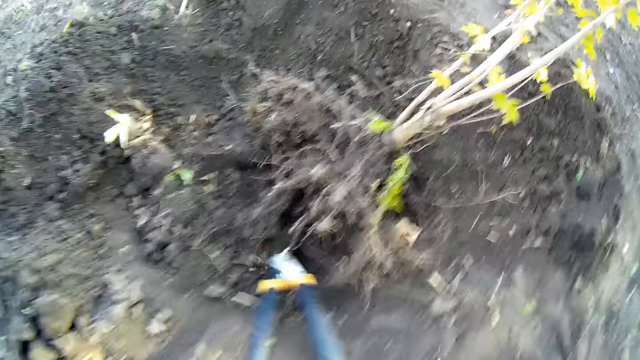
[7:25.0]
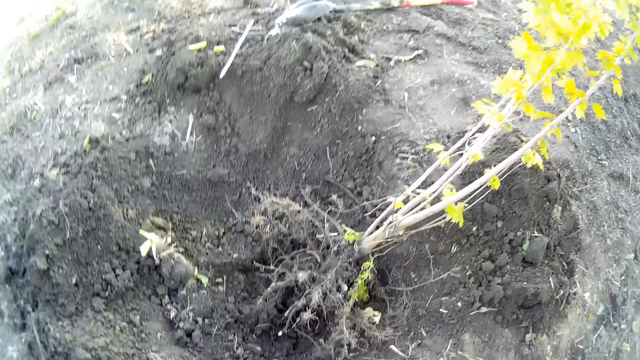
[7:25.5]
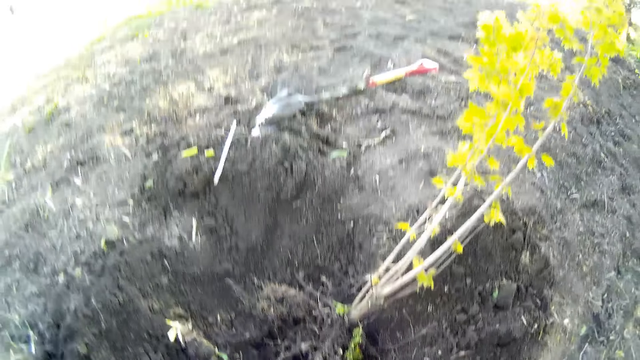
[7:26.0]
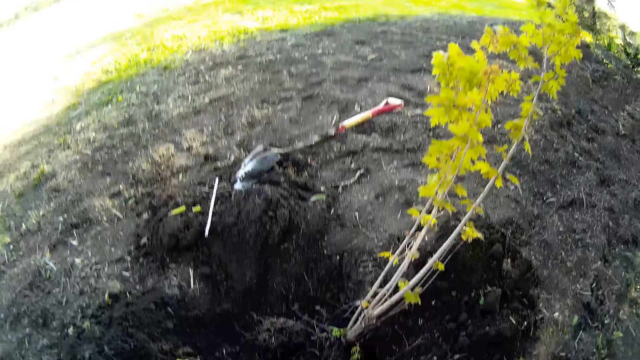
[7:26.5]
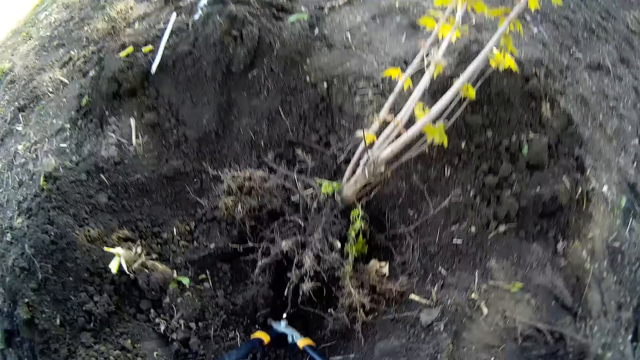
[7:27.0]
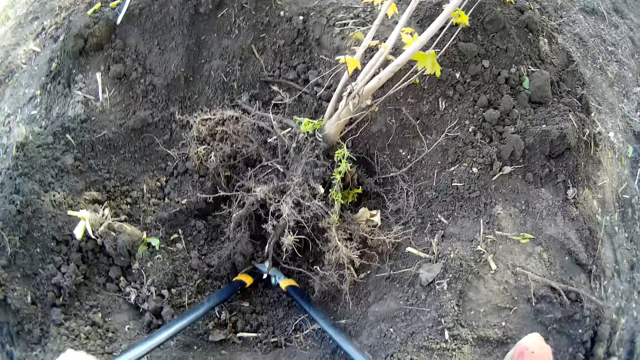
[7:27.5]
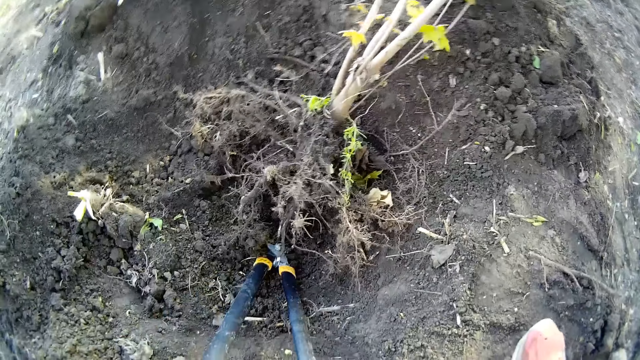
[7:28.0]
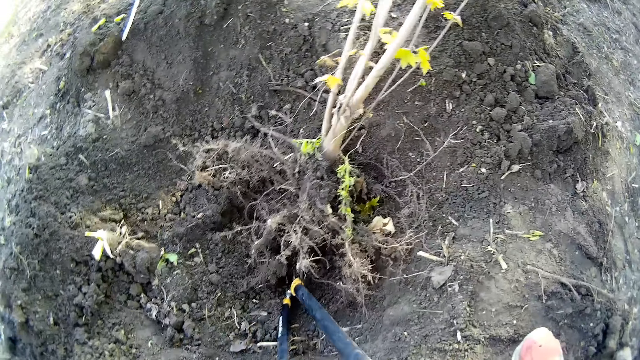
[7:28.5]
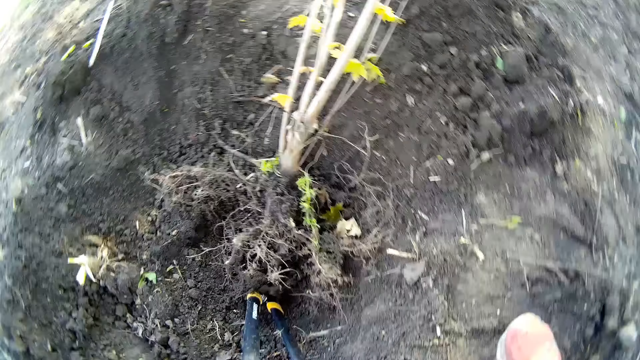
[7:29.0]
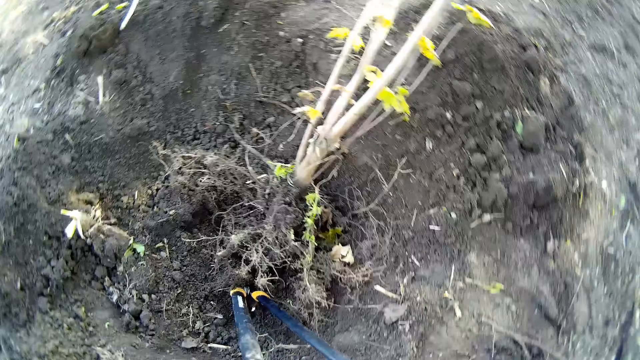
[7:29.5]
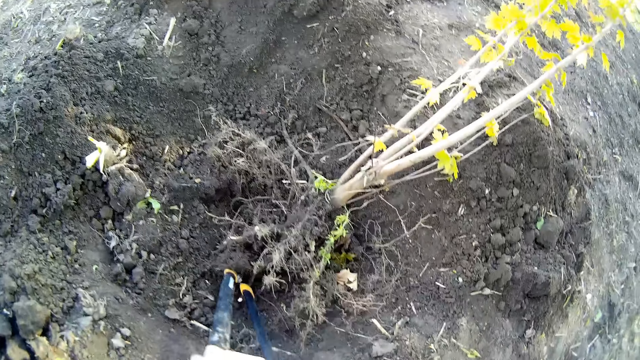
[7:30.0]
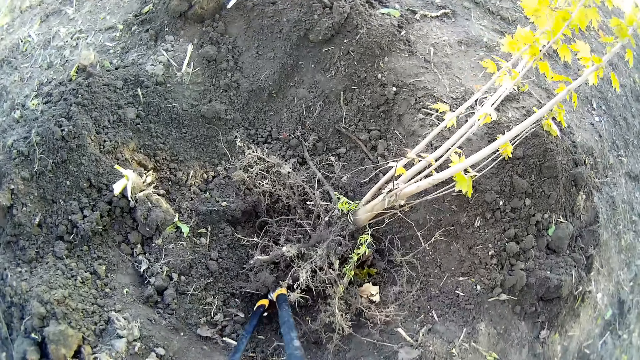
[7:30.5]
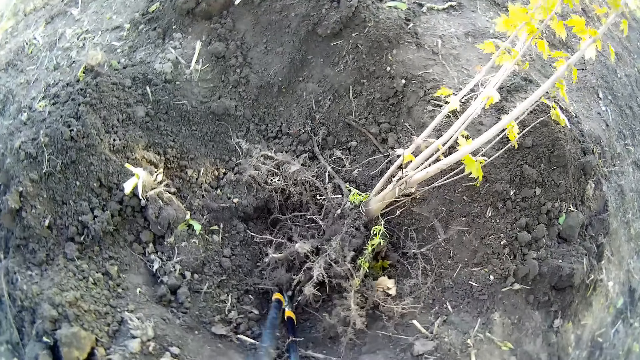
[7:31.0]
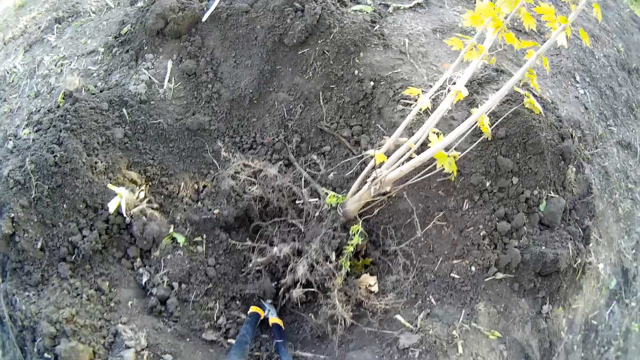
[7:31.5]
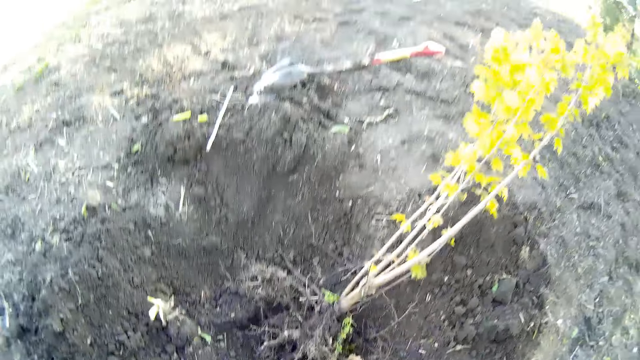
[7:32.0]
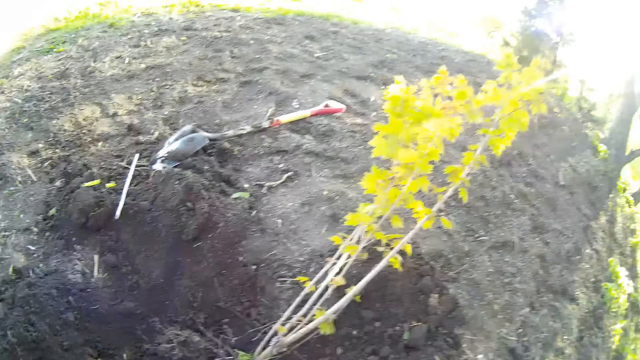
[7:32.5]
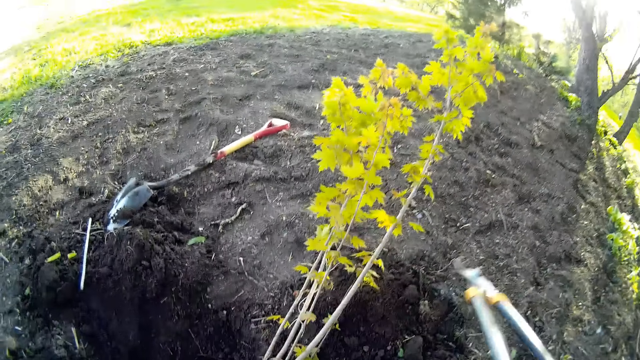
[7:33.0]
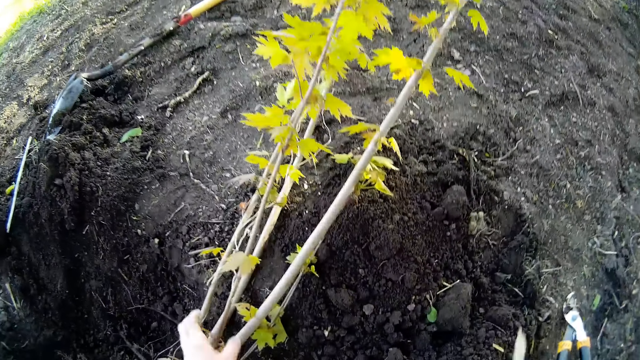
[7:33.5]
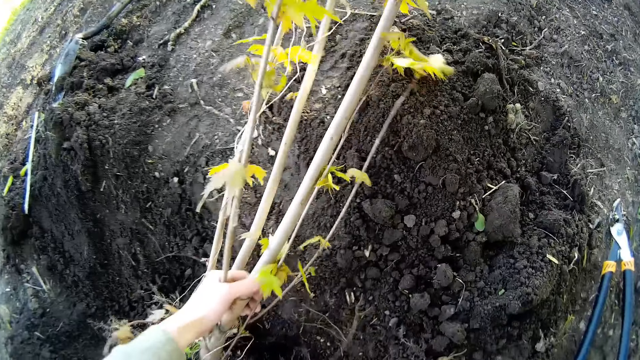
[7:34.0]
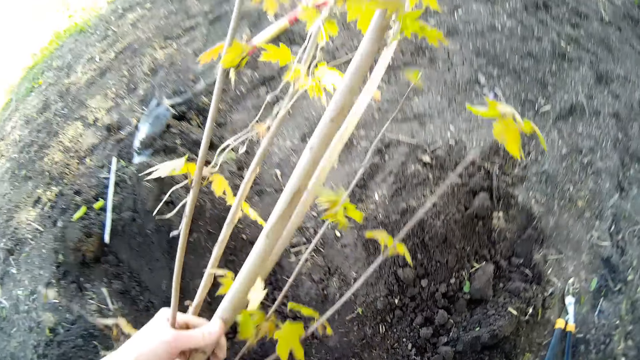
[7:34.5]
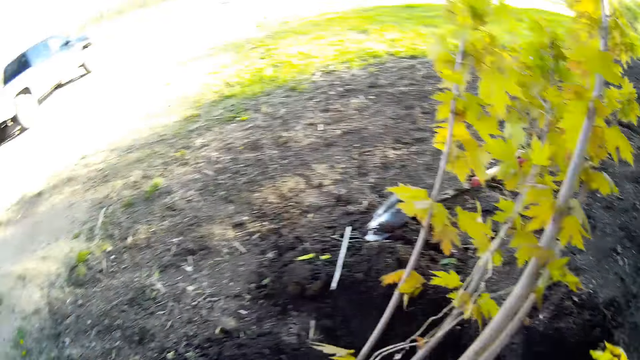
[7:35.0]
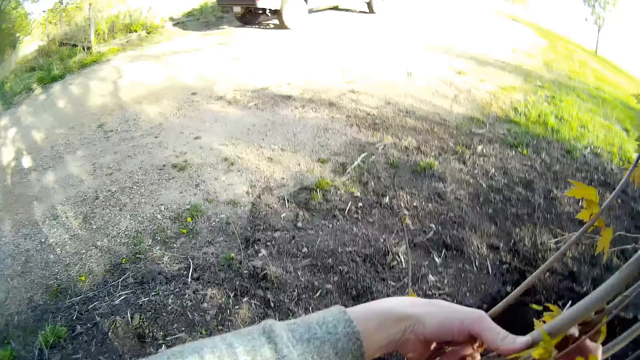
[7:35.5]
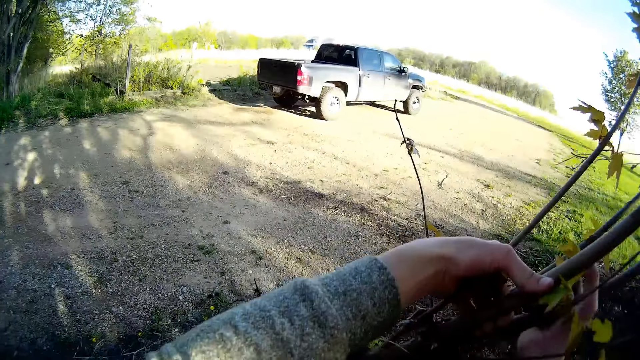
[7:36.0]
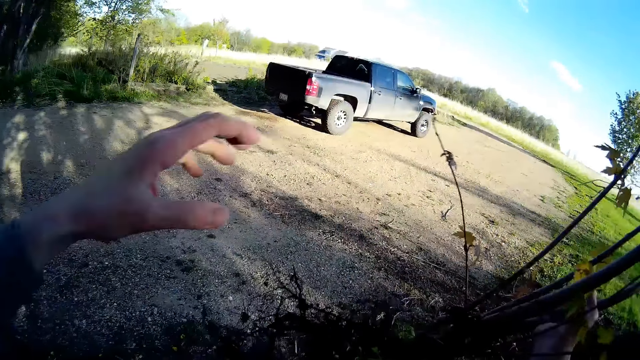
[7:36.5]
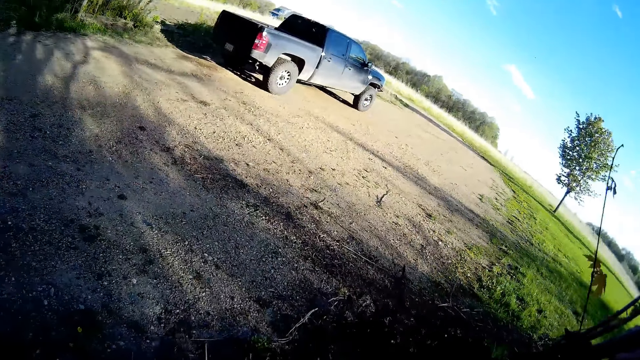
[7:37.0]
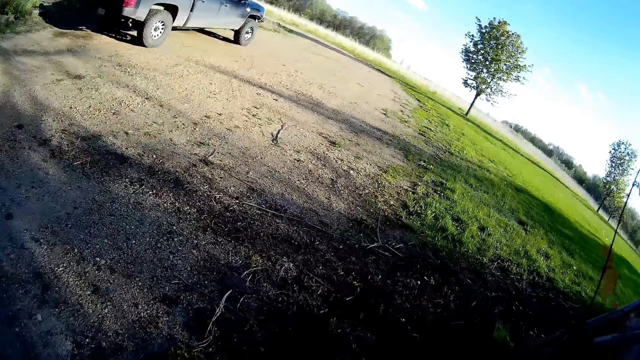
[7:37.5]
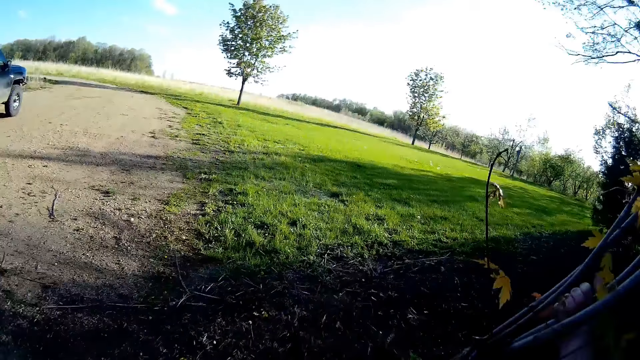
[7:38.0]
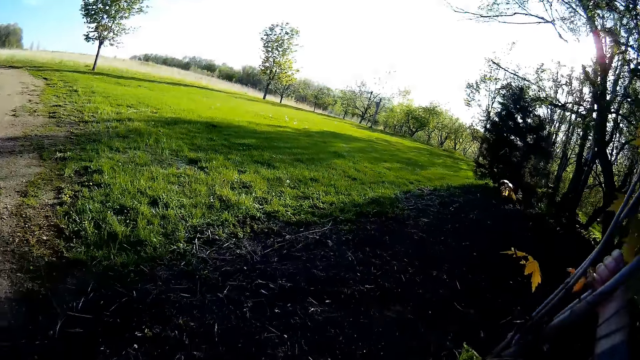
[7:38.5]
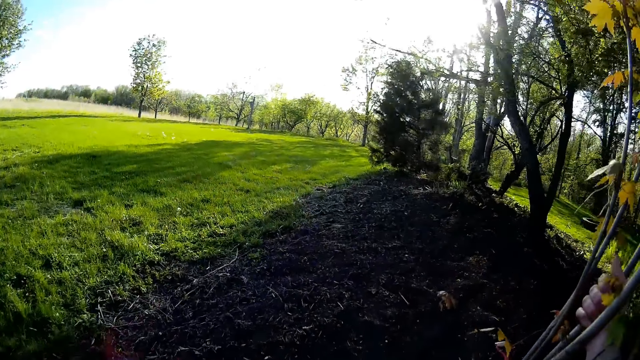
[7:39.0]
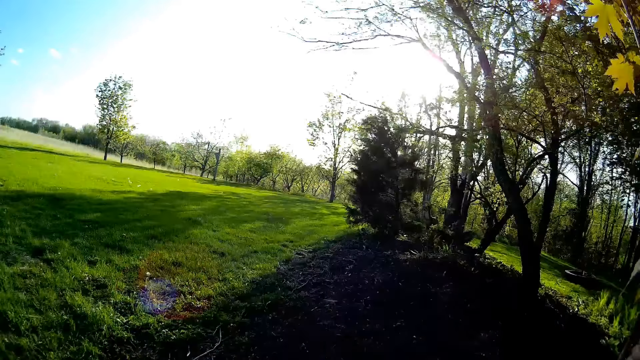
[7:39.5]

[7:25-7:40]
The camera wearer drops the pruning shear on the ground with her right hand. She picks up the plant from the ground with her left hand. She walks. She transfers the plant from her left hand to her right hand.

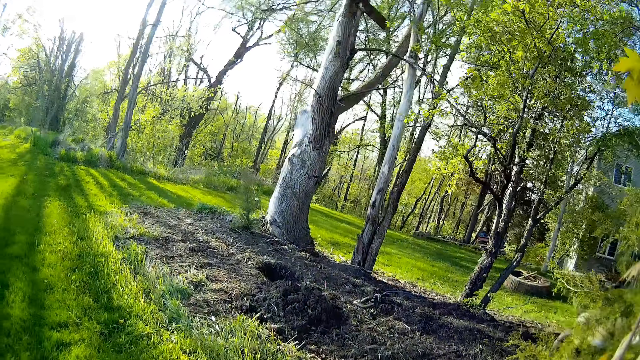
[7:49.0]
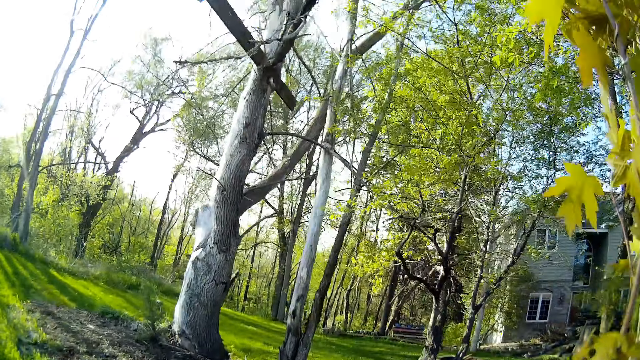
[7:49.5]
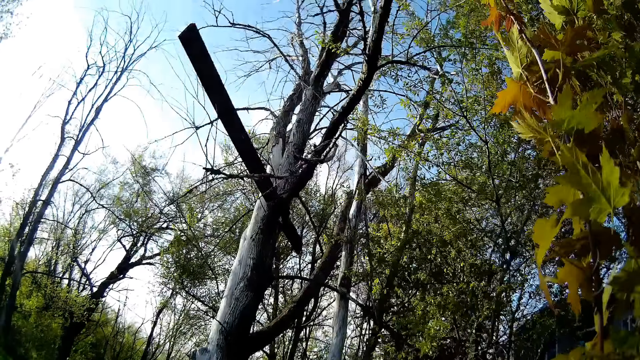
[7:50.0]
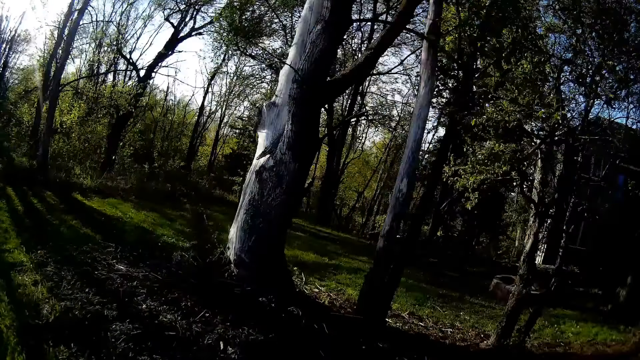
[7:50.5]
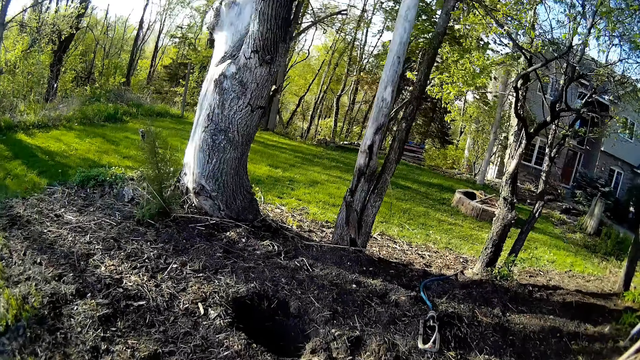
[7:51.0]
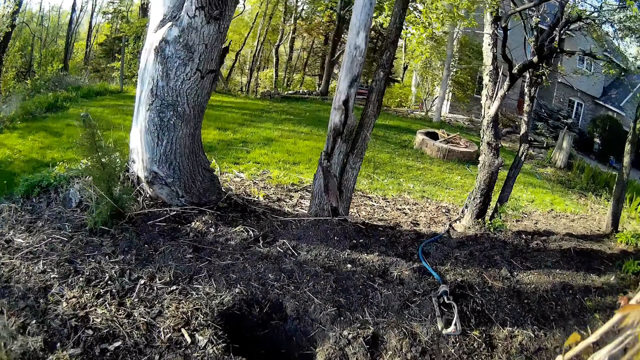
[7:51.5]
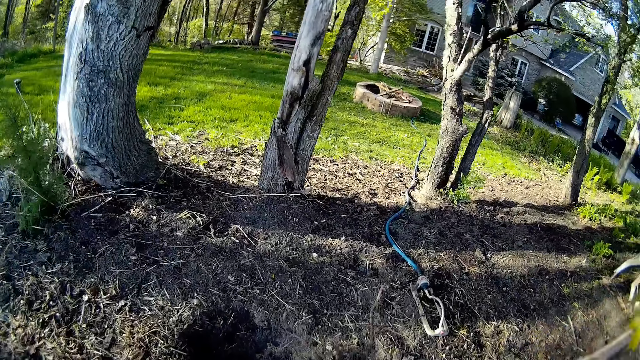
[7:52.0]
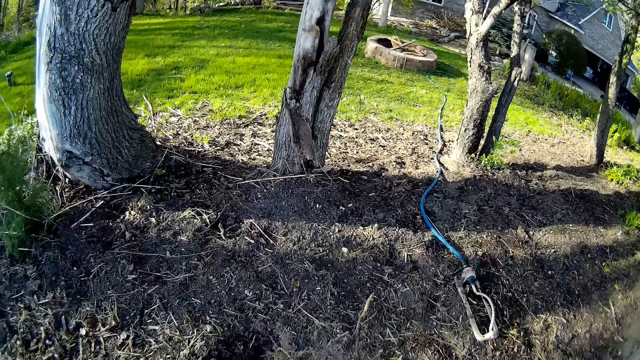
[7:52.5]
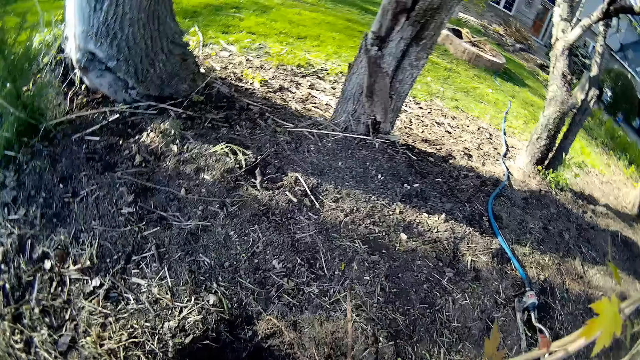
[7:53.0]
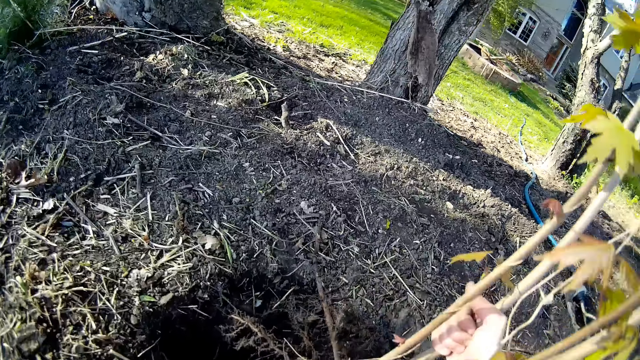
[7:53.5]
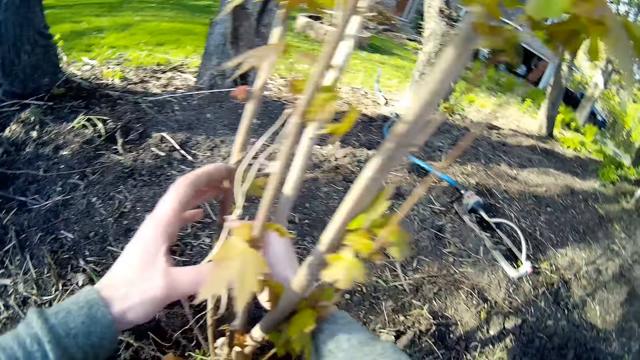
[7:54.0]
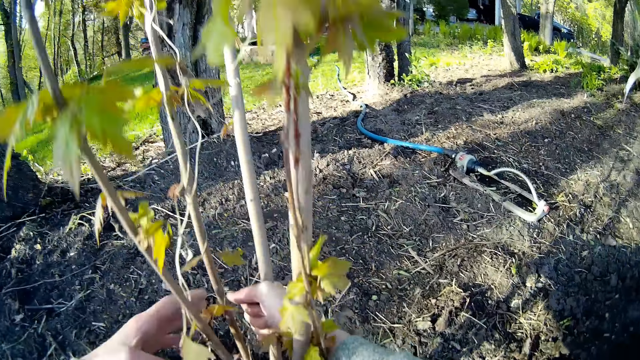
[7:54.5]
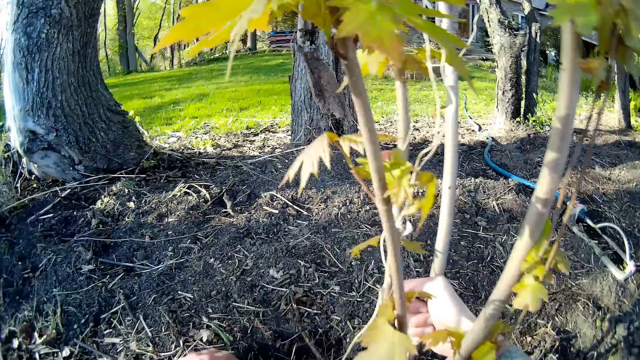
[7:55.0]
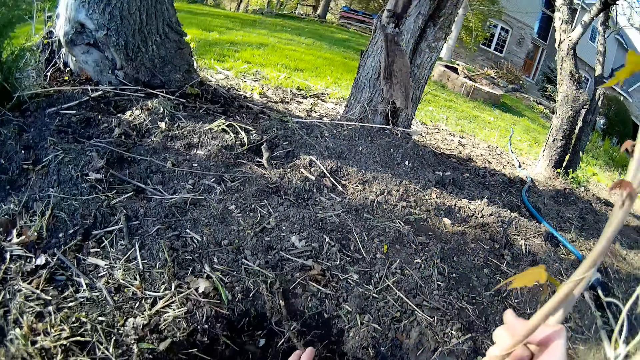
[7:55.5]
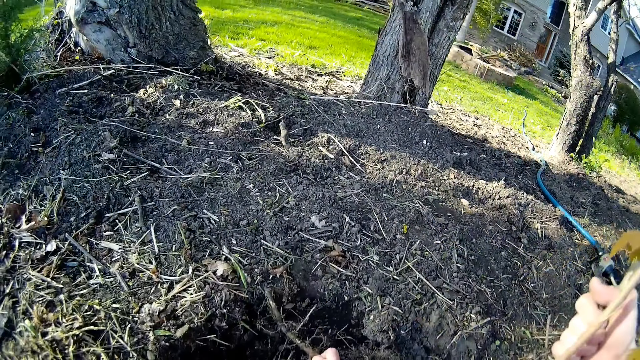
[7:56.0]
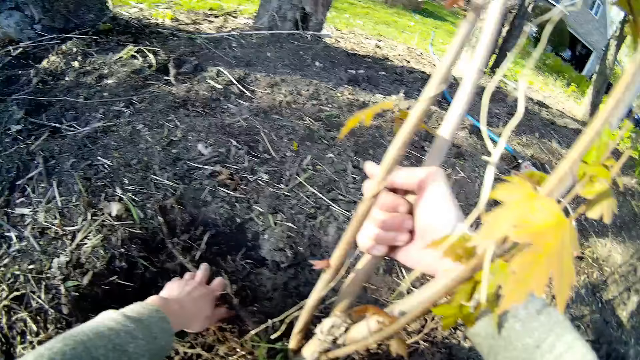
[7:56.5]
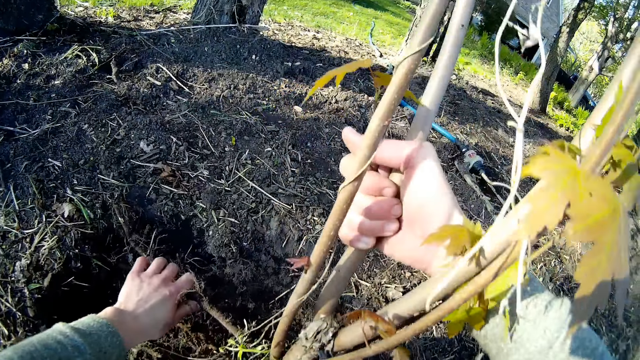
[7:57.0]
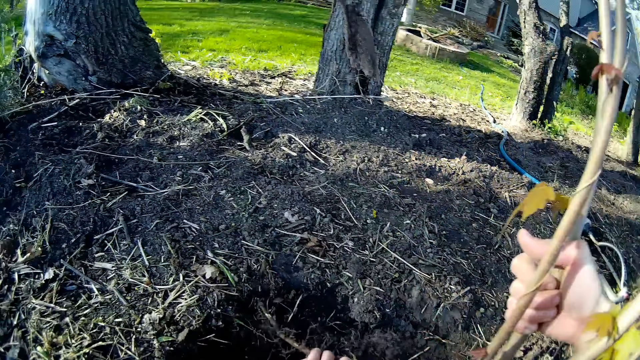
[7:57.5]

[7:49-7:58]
The camera wearer drops the plant in the soil on a hole with her right hand. She positions the root in the soil with her left hand.
